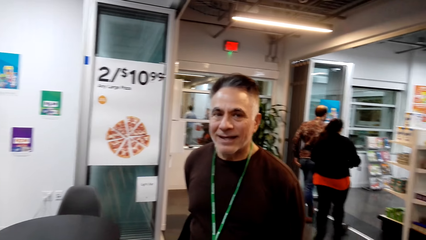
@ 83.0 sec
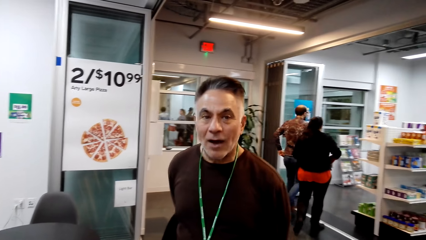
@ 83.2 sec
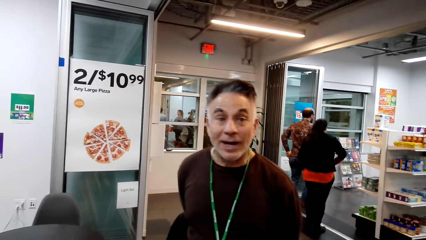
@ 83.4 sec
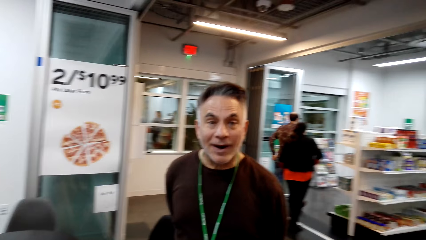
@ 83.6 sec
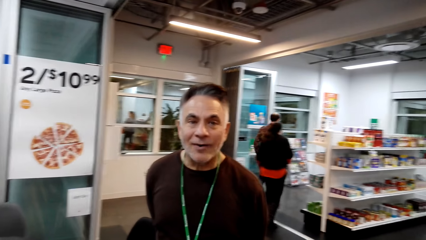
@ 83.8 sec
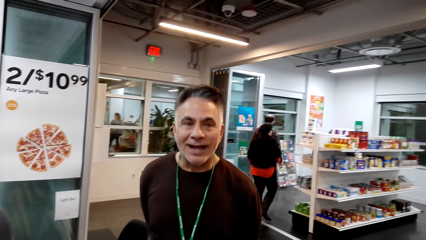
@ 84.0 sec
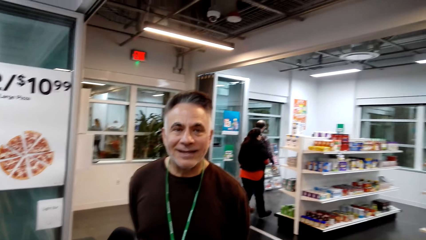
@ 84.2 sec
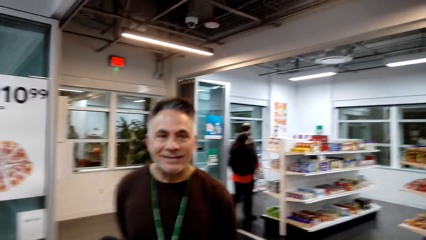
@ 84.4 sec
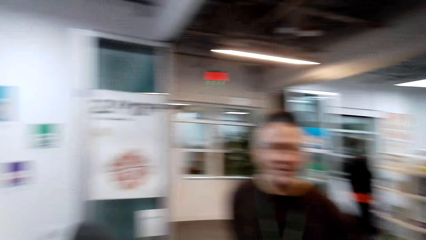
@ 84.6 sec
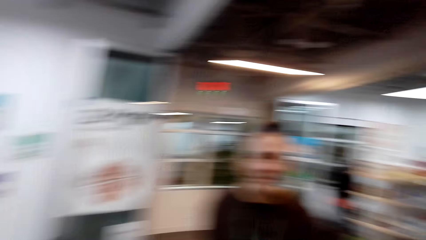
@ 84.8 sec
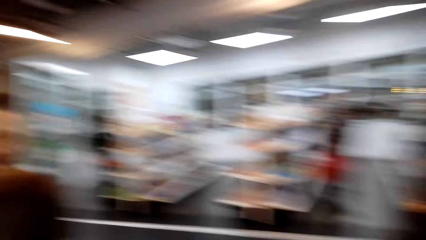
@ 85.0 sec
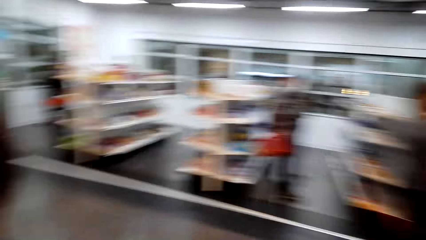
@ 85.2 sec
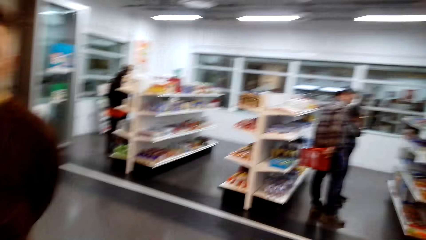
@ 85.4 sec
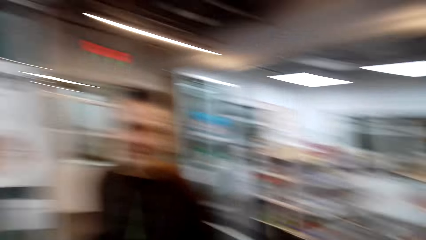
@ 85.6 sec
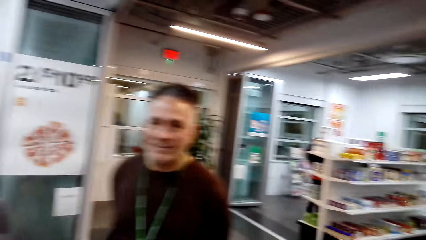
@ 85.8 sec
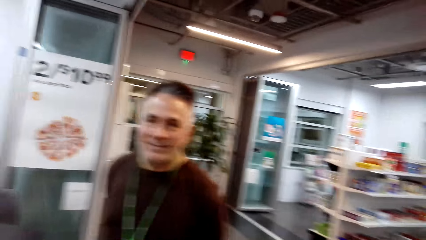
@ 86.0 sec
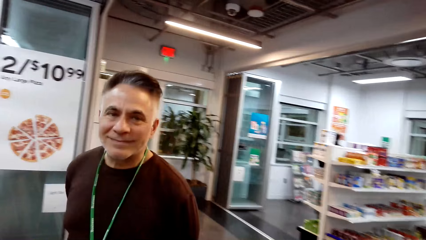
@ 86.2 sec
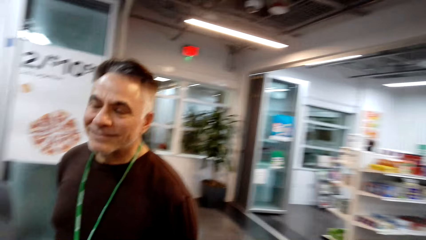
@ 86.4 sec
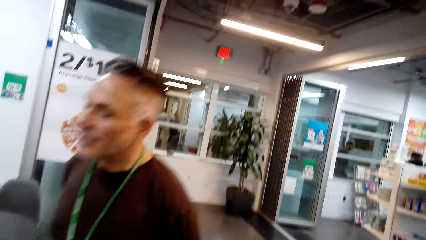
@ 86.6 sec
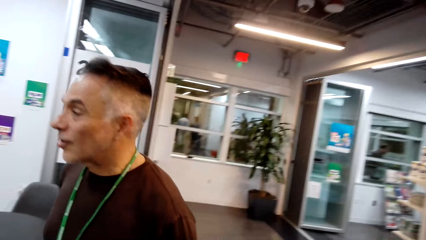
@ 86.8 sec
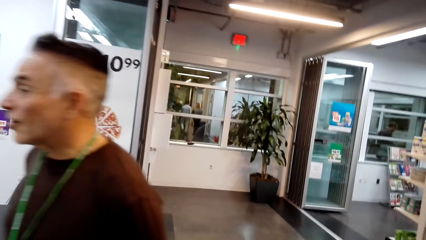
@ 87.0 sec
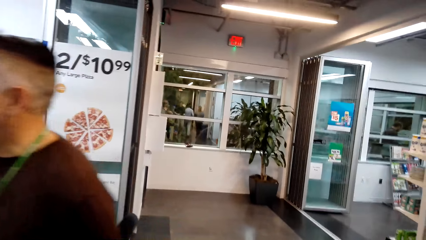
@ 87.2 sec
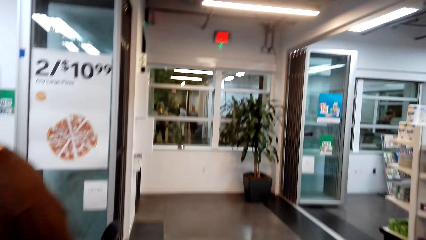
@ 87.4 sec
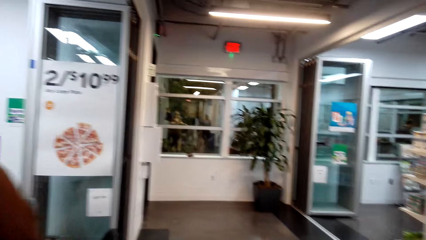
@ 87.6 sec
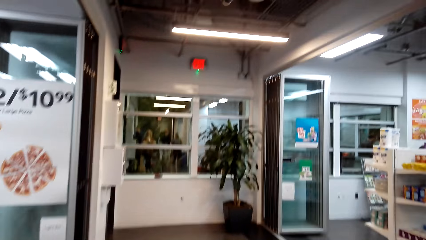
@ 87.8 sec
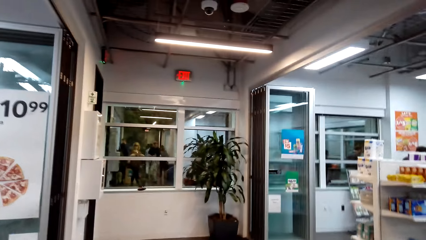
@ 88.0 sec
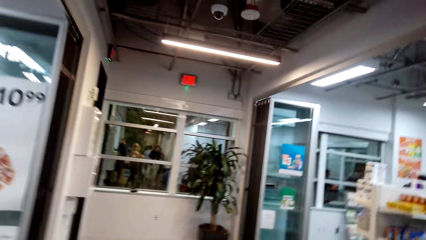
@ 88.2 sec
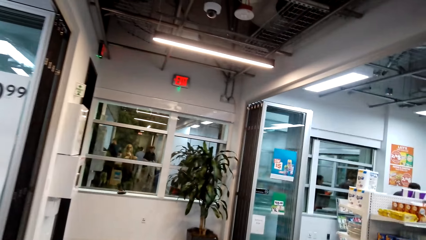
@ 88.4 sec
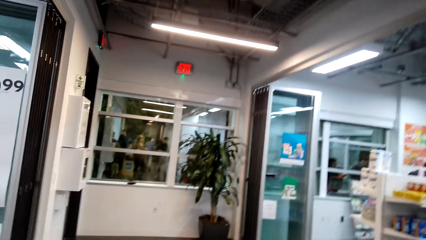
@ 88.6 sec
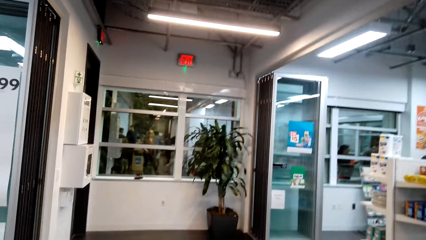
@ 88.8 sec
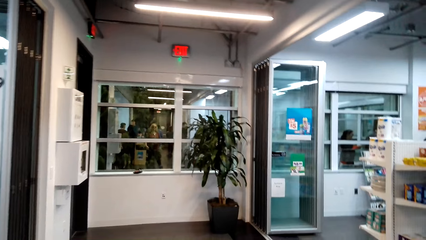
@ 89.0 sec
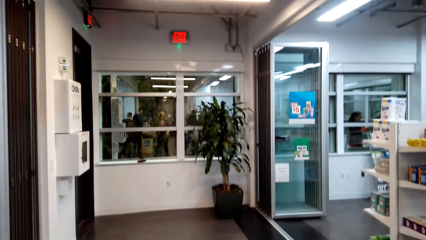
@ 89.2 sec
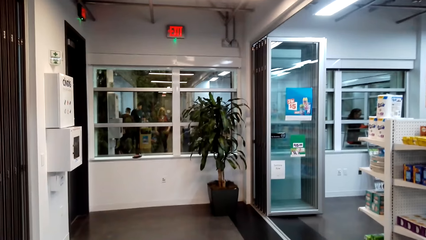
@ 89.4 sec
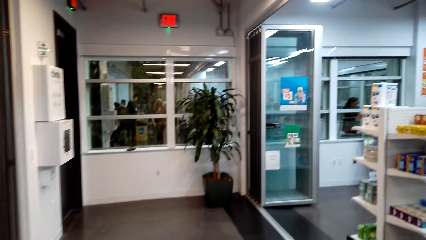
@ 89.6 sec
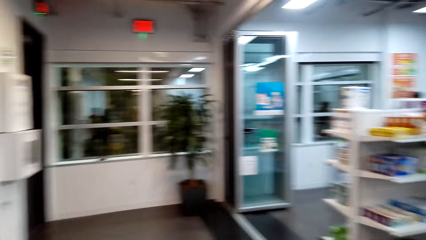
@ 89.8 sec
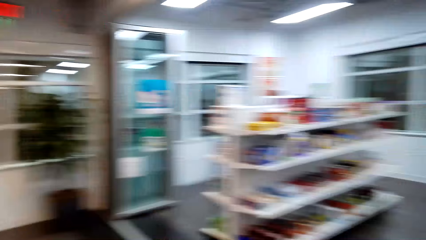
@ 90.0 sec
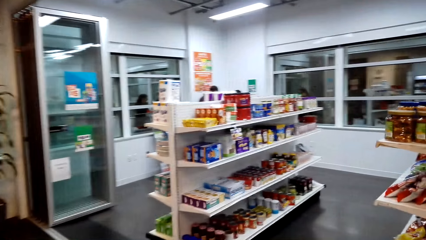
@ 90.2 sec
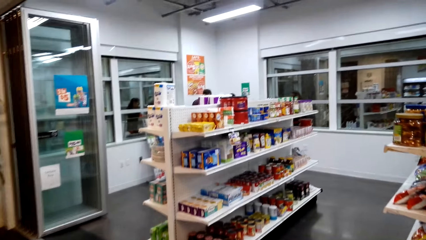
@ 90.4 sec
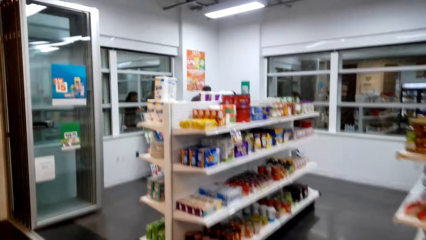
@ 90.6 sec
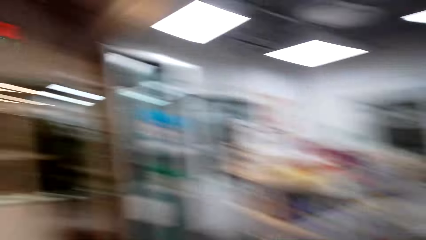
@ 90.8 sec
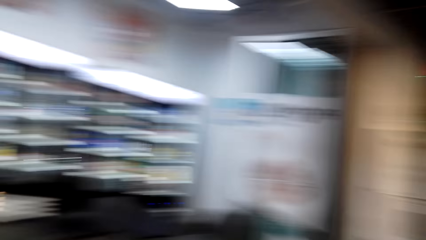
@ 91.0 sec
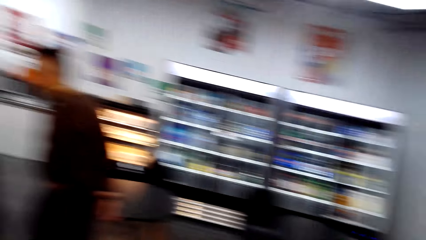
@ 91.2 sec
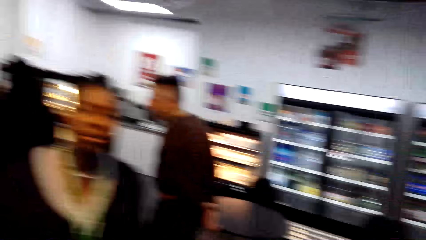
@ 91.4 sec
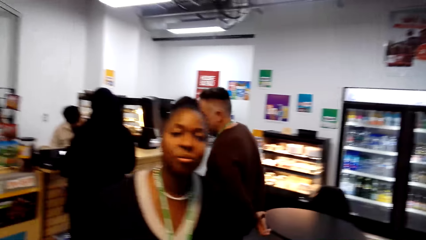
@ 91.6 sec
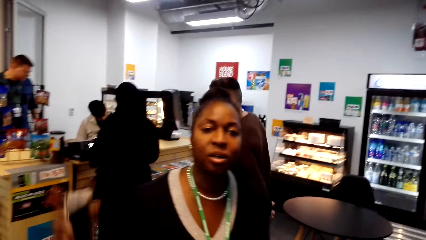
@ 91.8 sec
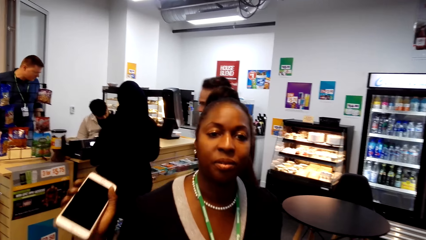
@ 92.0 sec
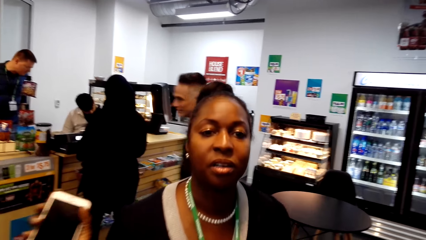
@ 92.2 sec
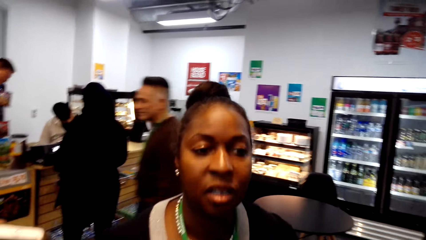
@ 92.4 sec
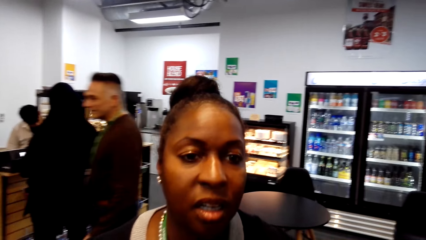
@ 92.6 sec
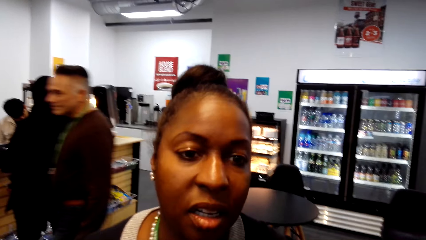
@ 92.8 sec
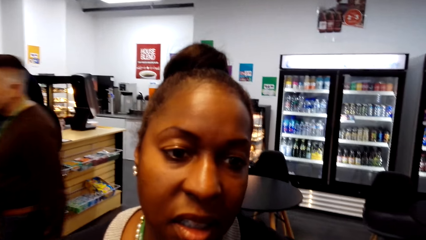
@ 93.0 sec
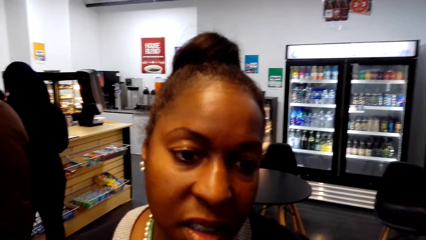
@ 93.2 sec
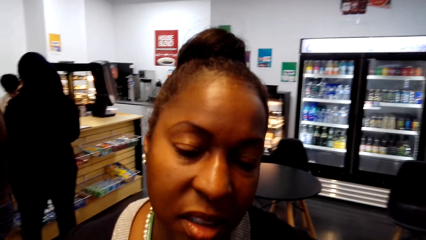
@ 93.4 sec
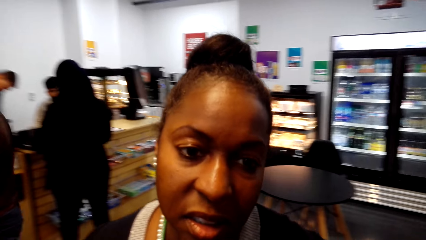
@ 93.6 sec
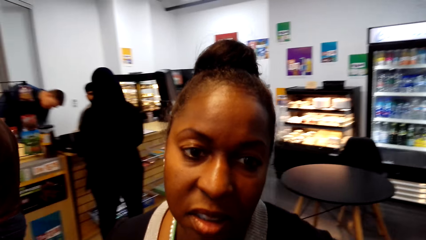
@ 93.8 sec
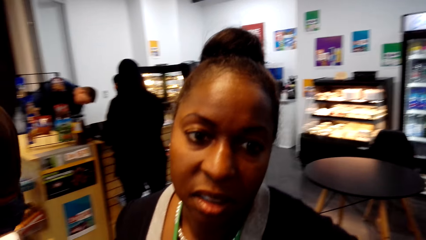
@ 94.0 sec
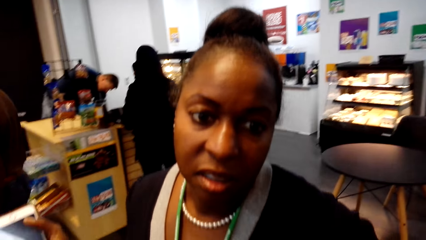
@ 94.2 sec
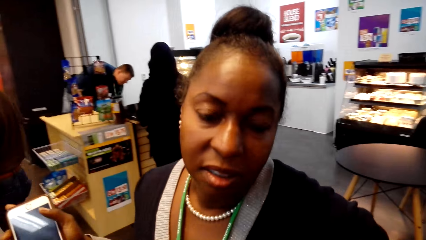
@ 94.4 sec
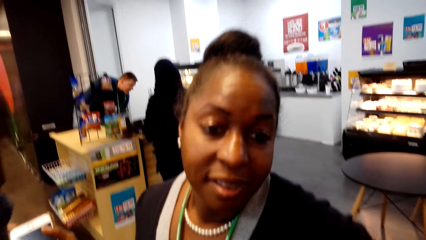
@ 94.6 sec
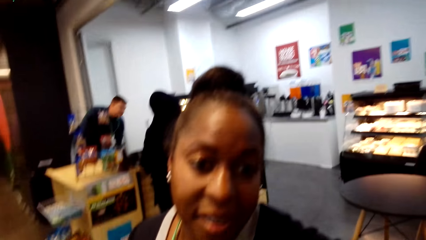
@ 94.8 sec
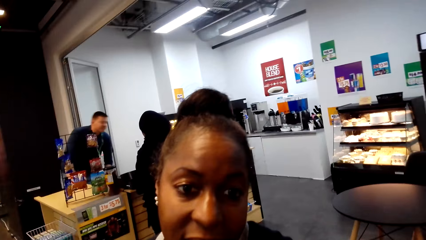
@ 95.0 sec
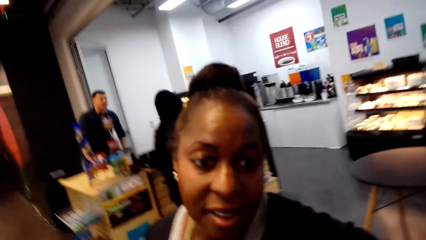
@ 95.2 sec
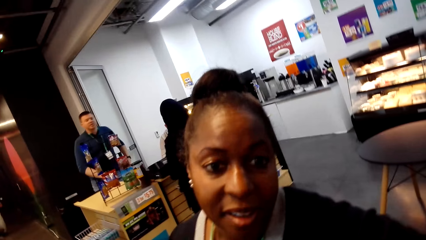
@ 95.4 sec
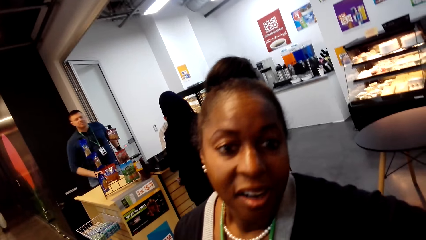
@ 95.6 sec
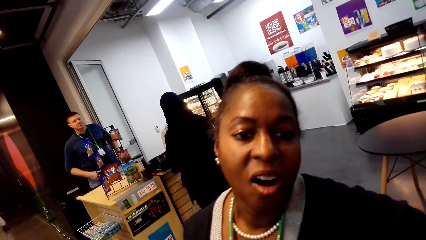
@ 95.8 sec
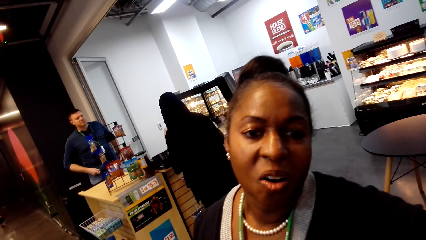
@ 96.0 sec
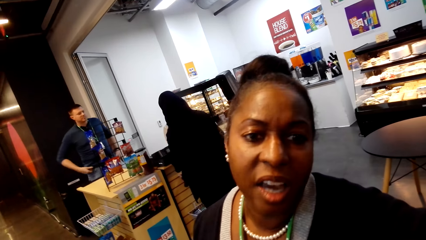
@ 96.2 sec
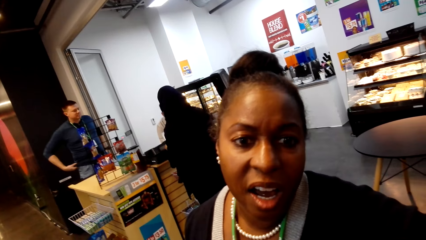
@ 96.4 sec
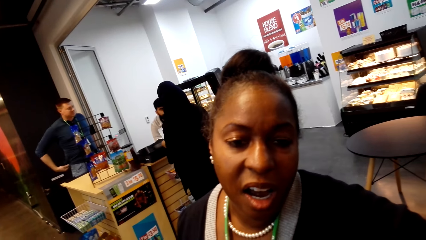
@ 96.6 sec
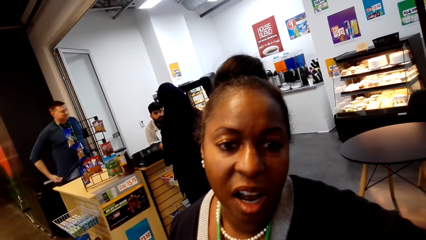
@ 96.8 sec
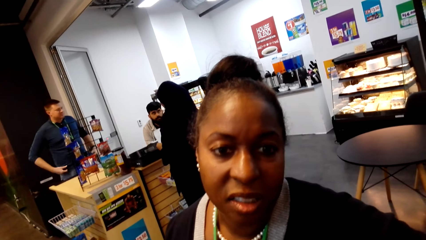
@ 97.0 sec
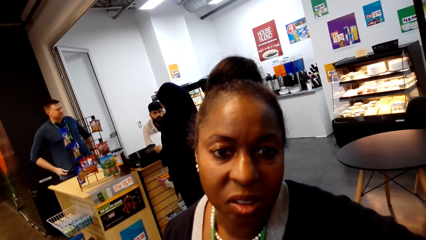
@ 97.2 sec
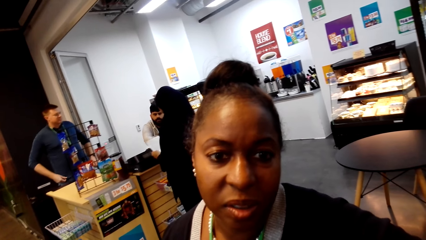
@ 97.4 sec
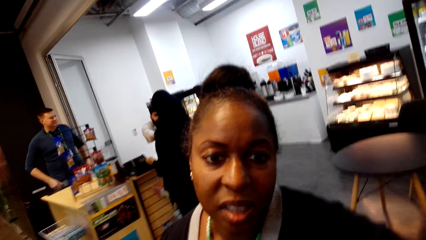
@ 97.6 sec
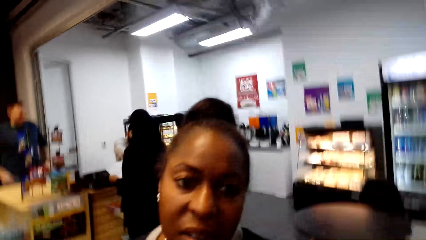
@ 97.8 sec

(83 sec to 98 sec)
The camera wearer talks to a man in the store. They talk to a woman in the store. They stand in the store.
